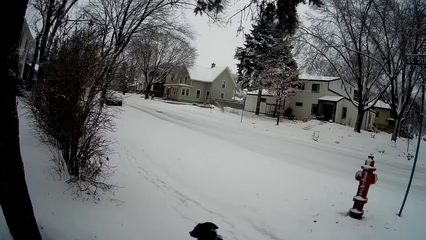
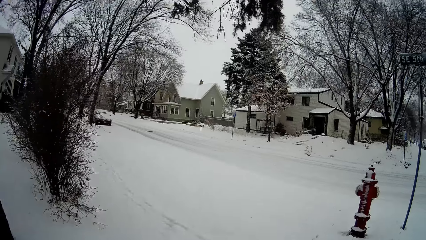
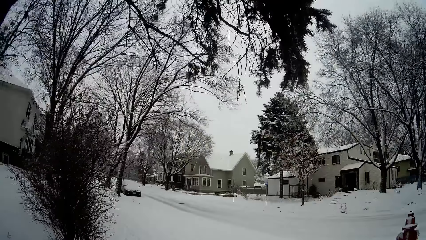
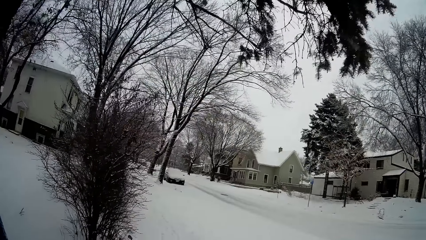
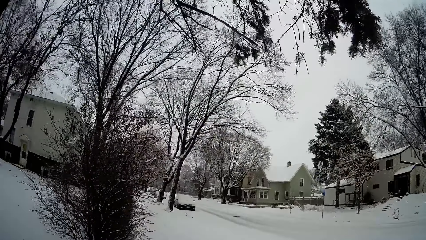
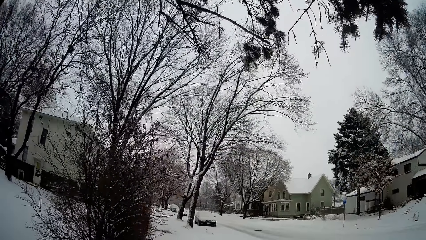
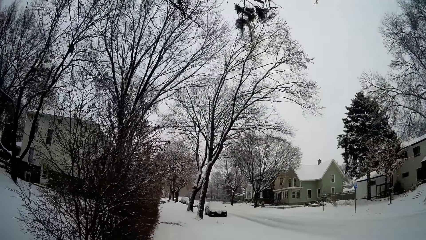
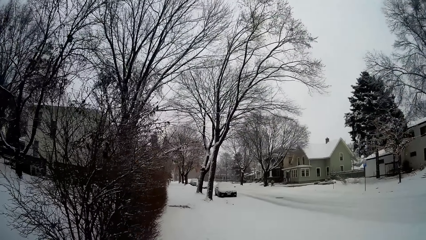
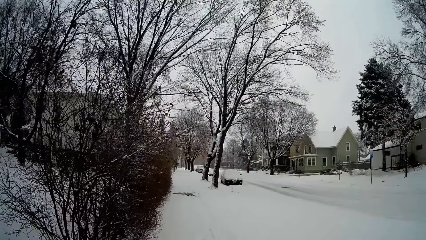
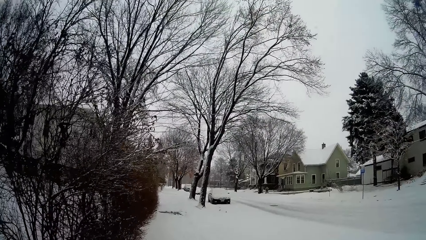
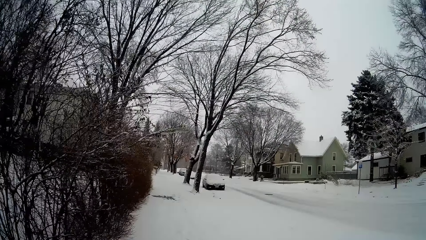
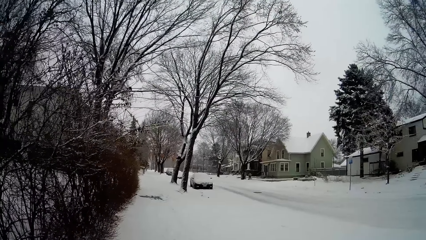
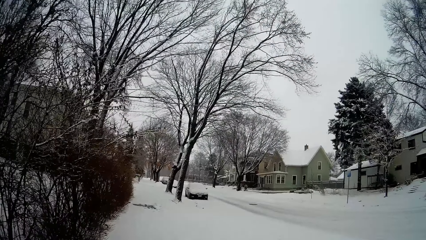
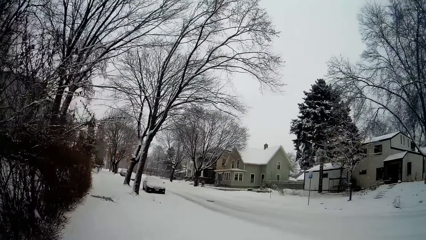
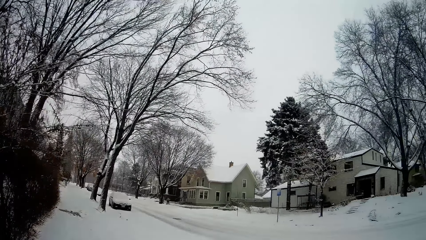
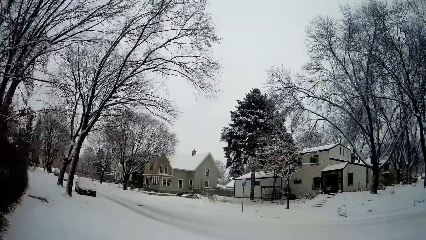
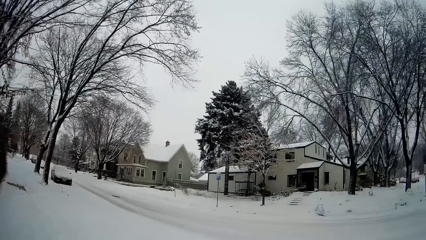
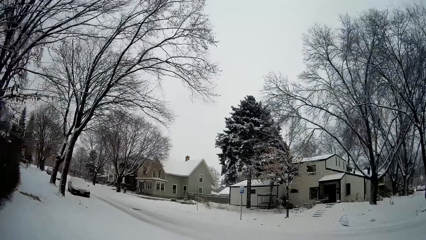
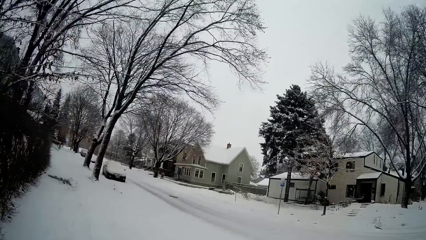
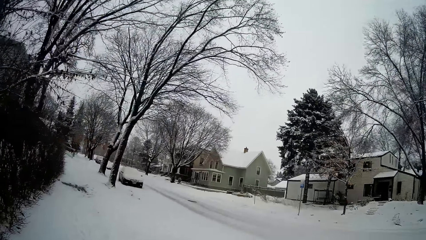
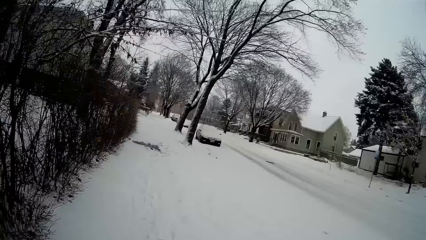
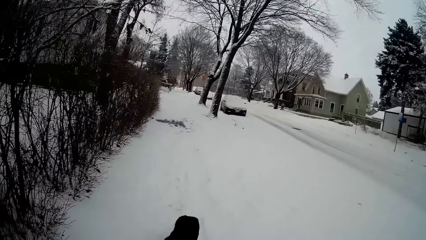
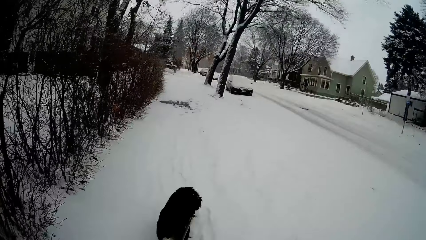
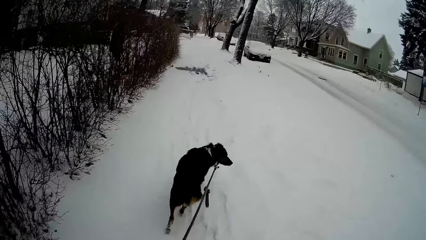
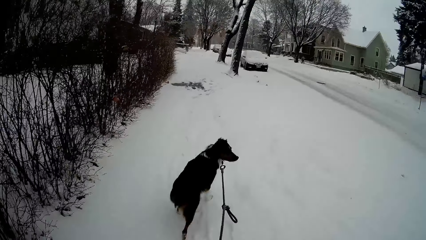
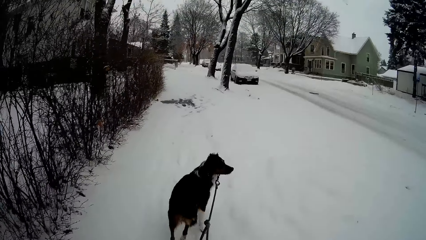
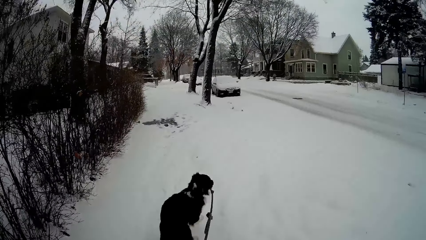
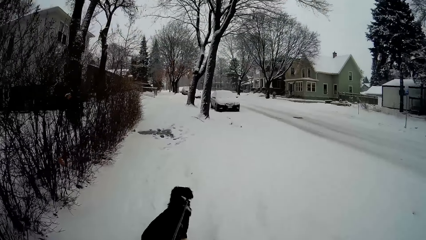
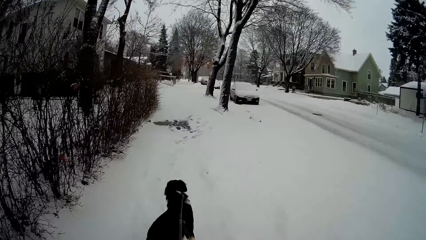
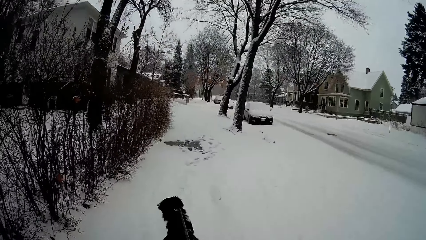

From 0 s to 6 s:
The camera wearer walks a dog on the street on a leash.

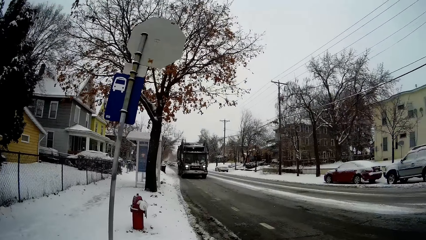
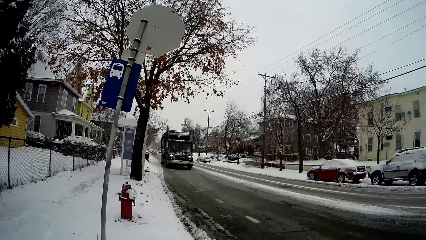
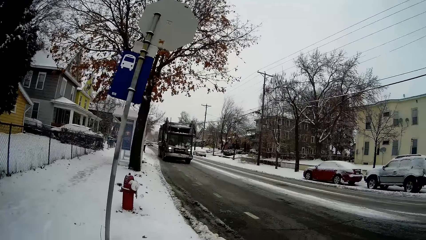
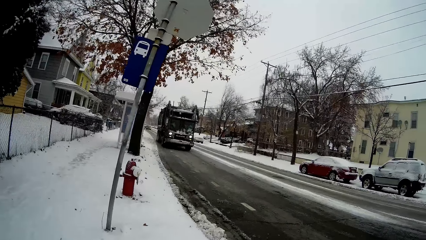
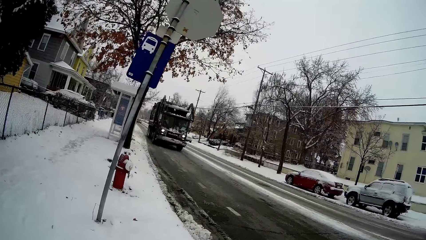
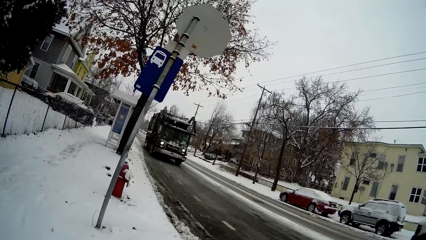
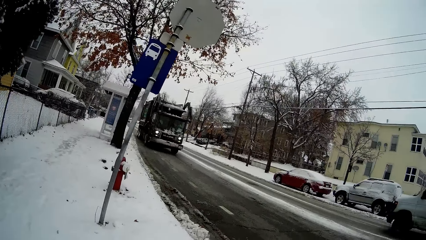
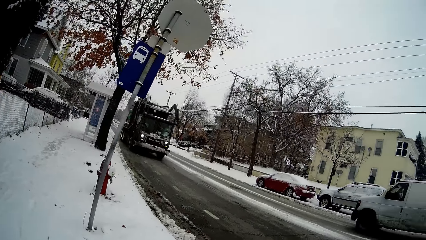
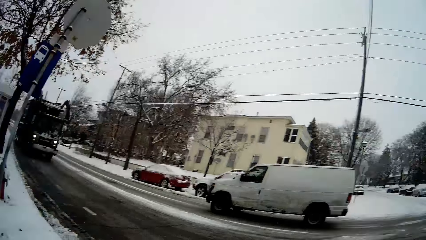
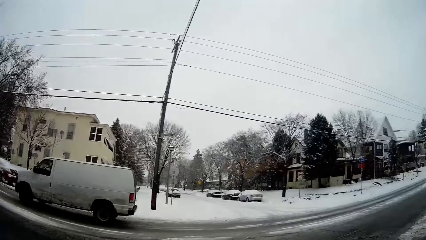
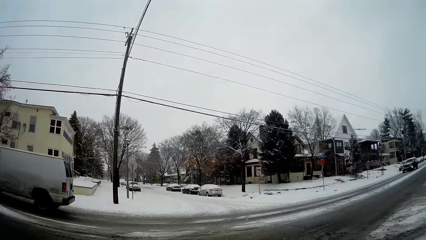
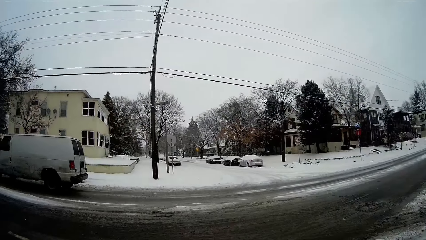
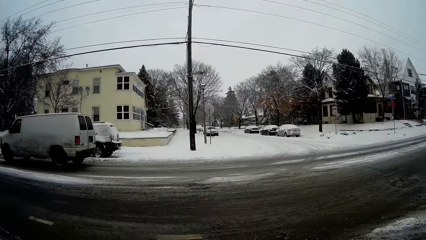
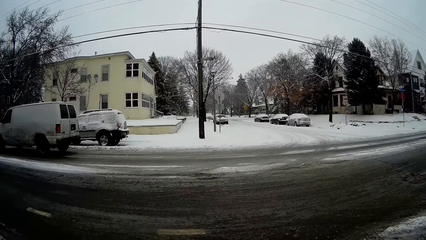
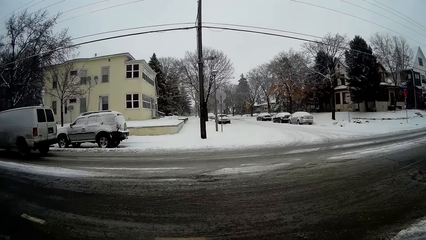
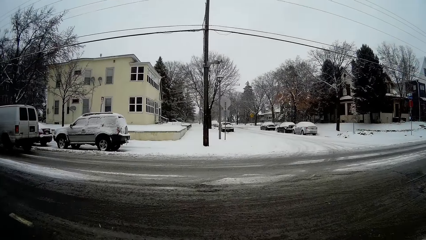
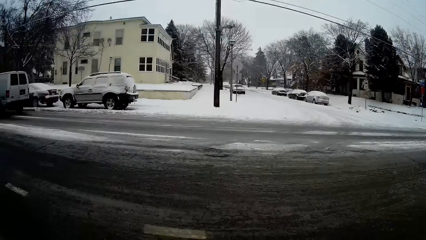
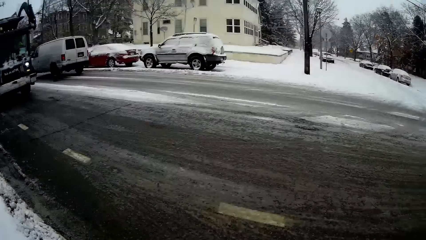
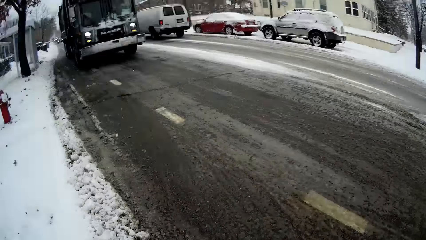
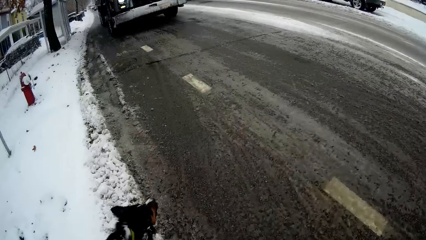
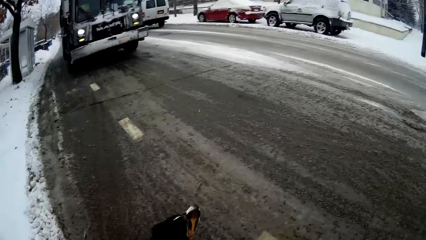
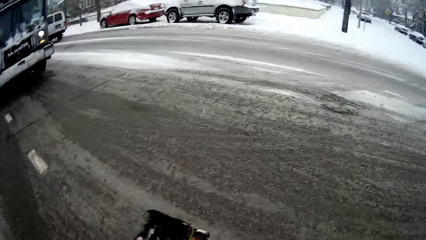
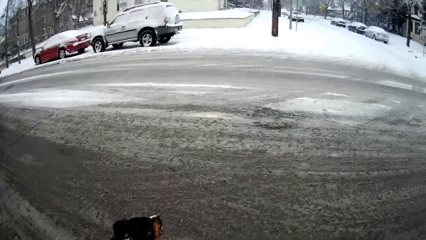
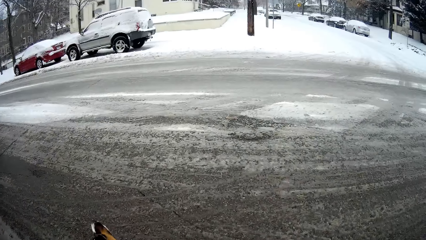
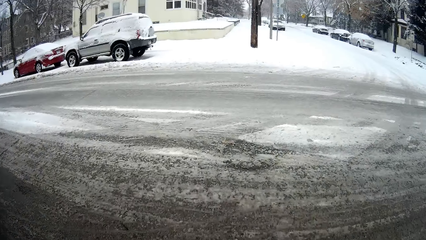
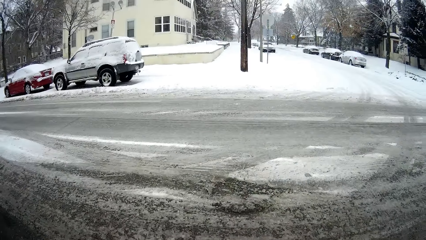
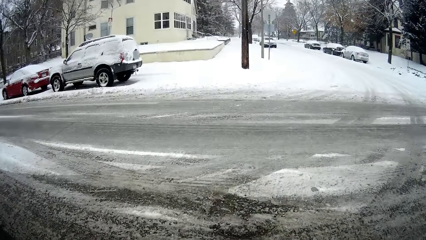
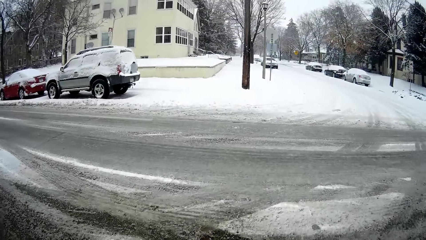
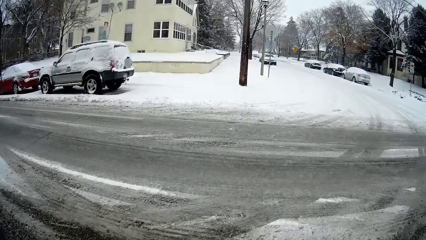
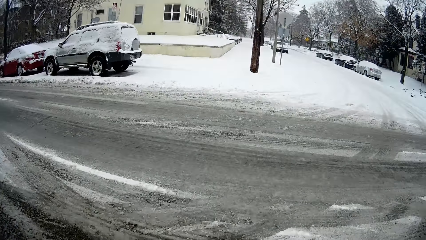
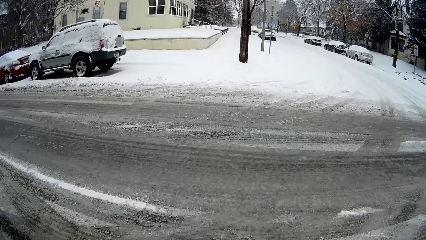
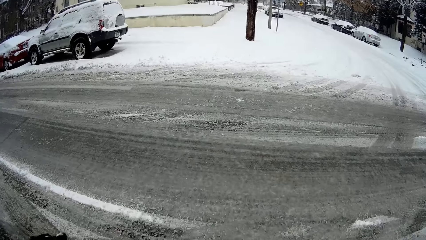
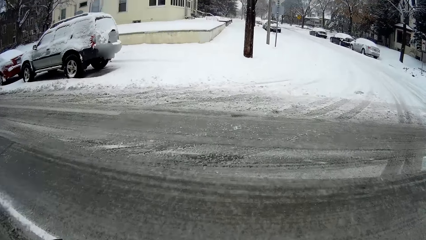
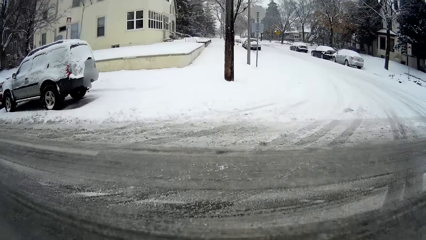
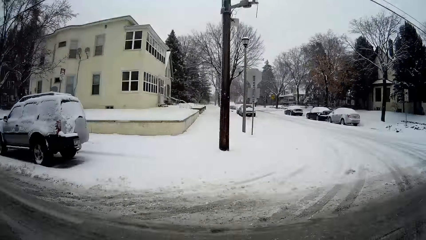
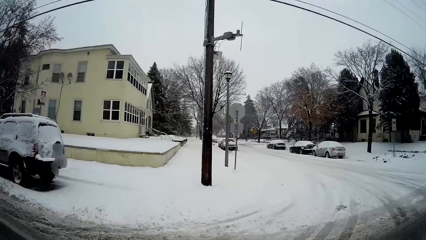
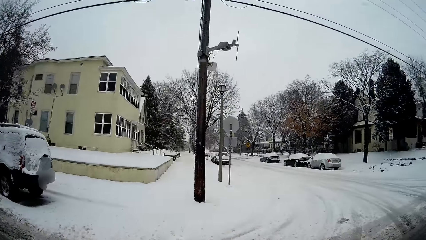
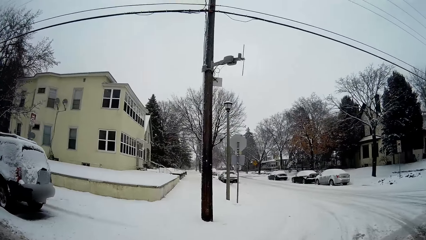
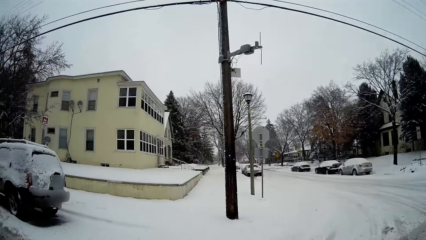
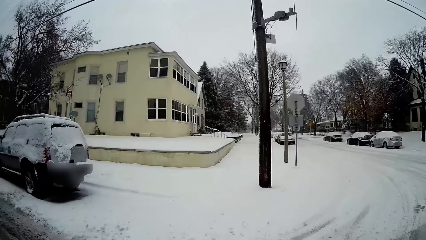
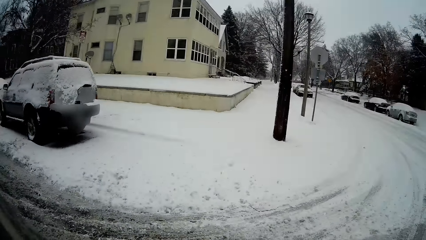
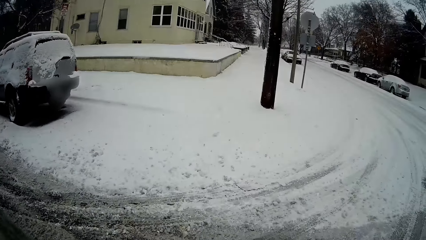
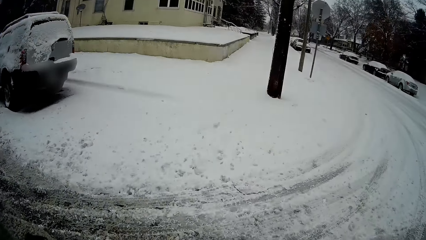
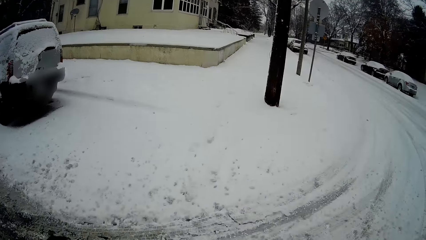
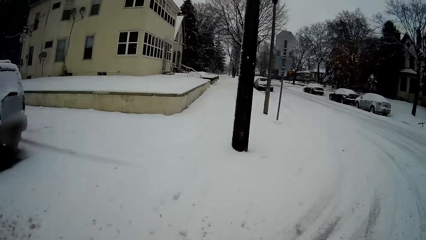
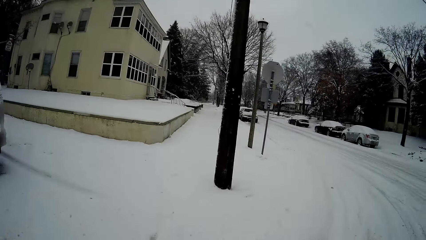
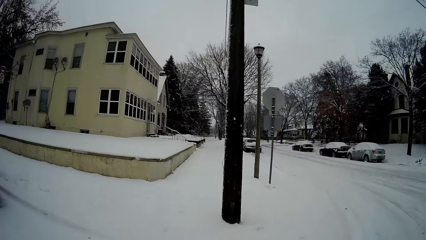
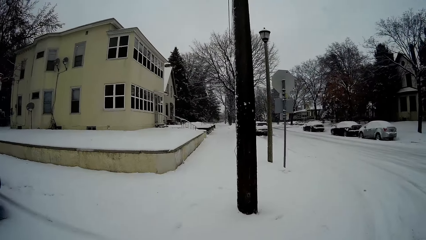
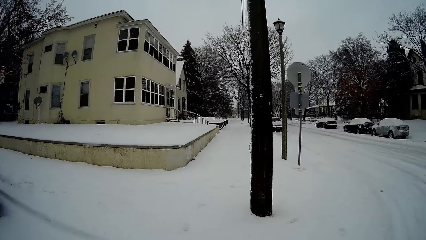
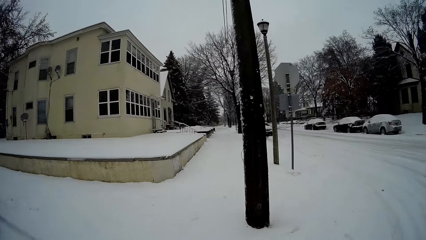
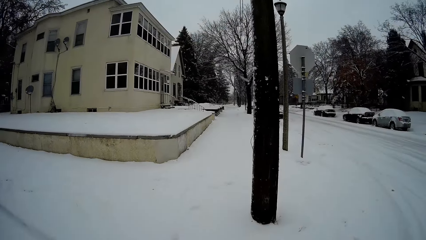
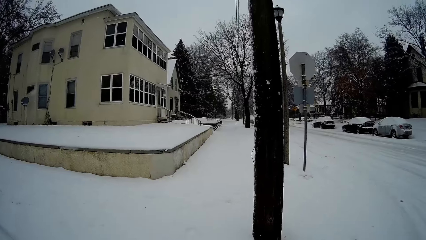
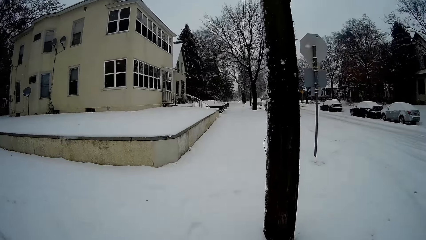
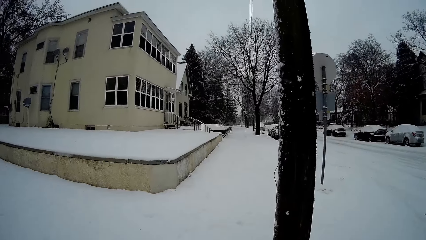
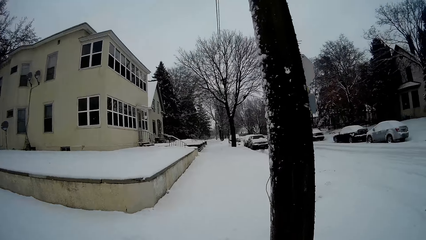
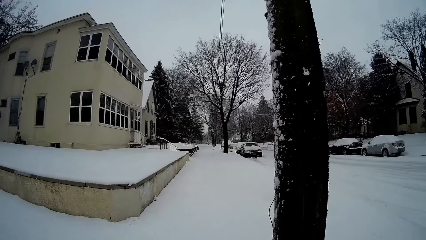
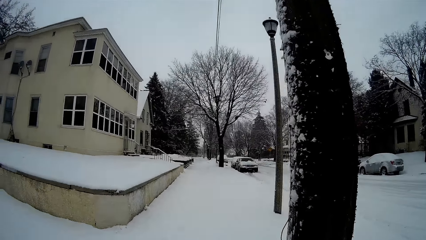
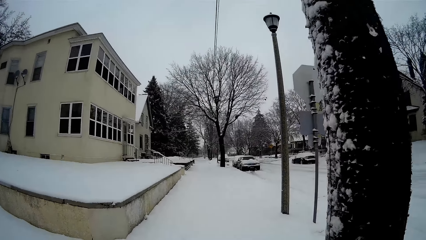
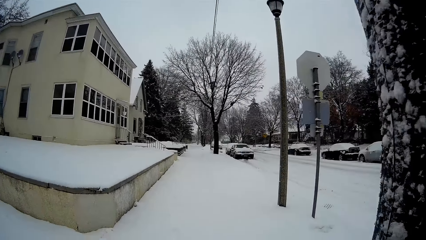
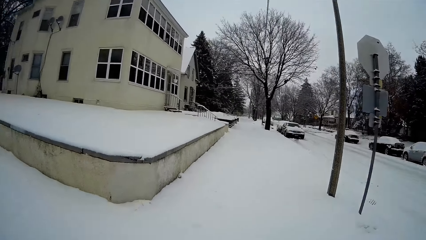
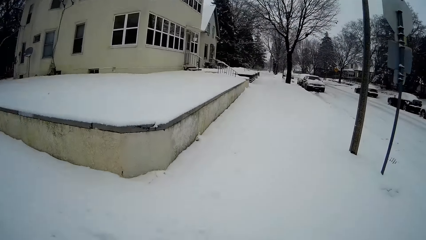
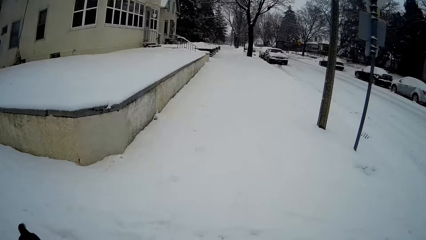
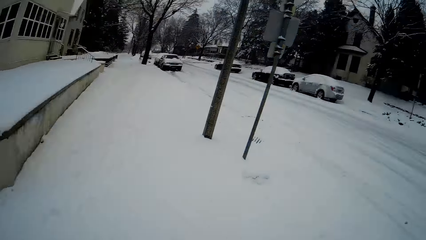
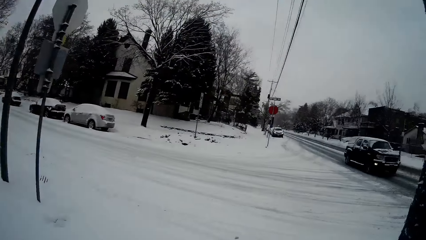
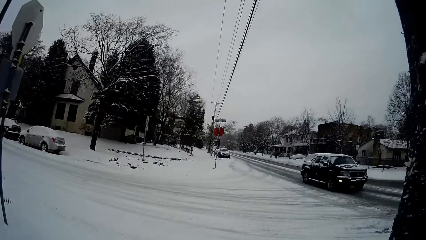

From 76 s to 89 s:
A white van drives by the camera wearer. A garbage truck stops for the camera wearer. The camera wearer crosses the street with the dog in front of the truck. They walk the dog on a leash.
